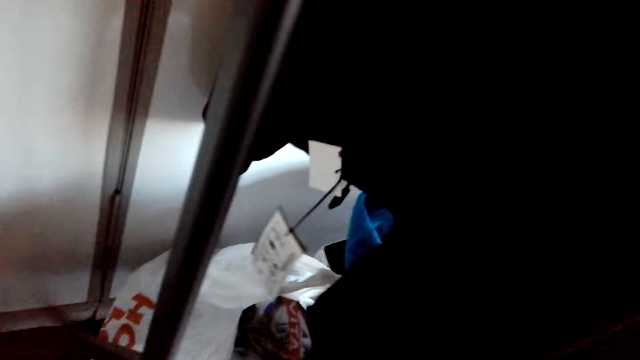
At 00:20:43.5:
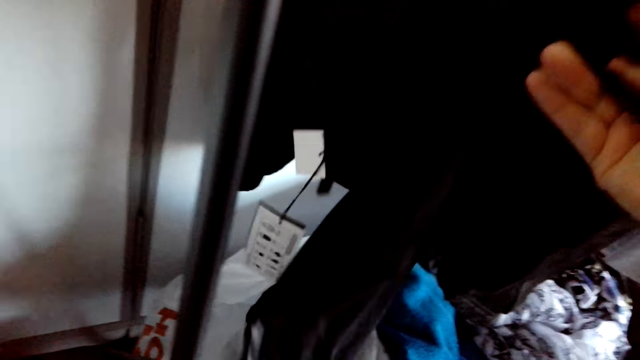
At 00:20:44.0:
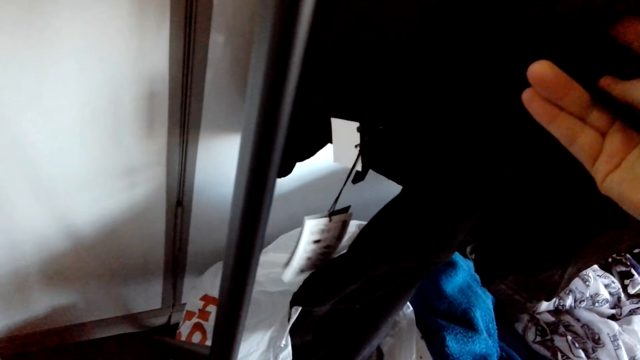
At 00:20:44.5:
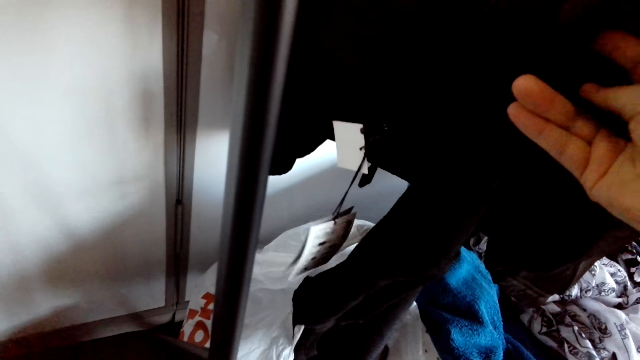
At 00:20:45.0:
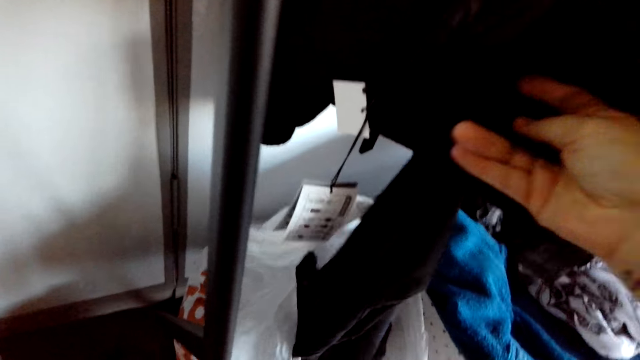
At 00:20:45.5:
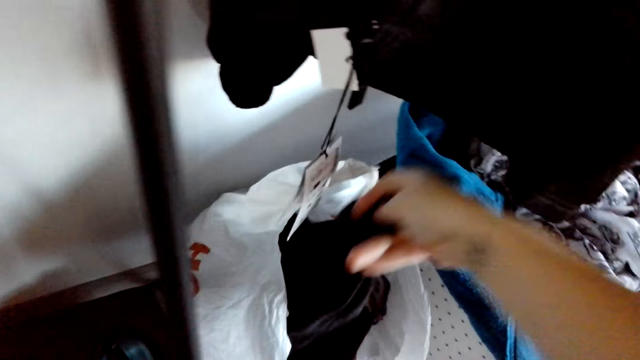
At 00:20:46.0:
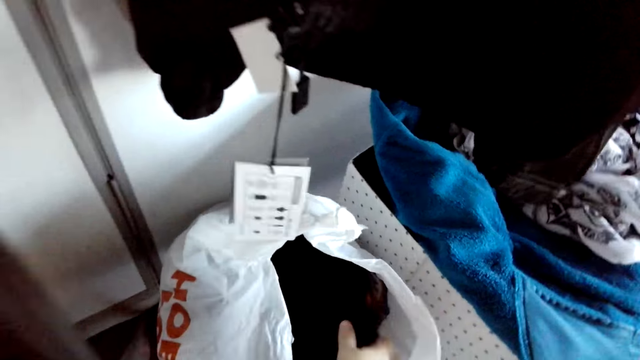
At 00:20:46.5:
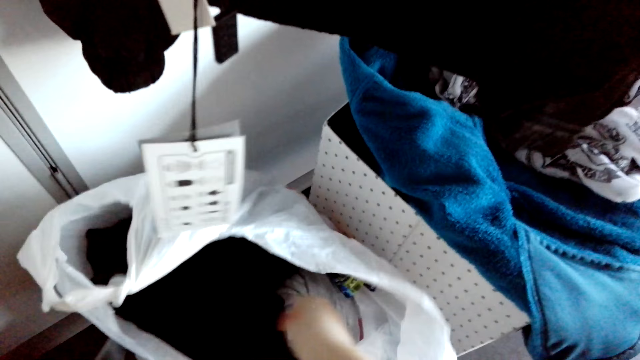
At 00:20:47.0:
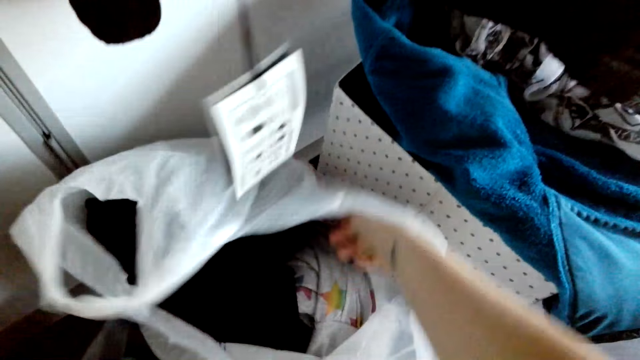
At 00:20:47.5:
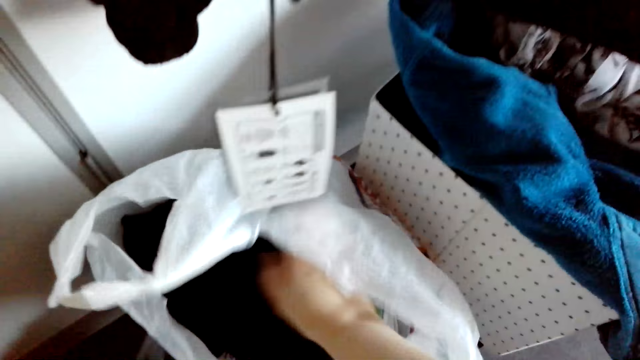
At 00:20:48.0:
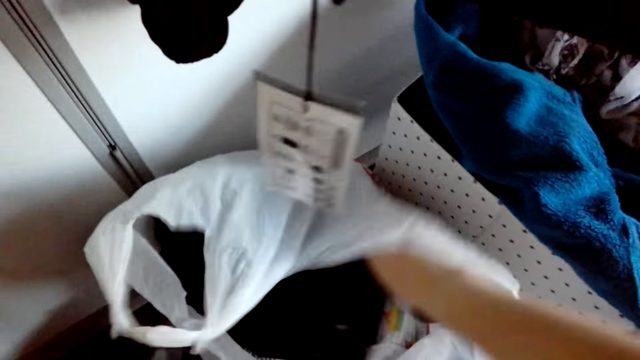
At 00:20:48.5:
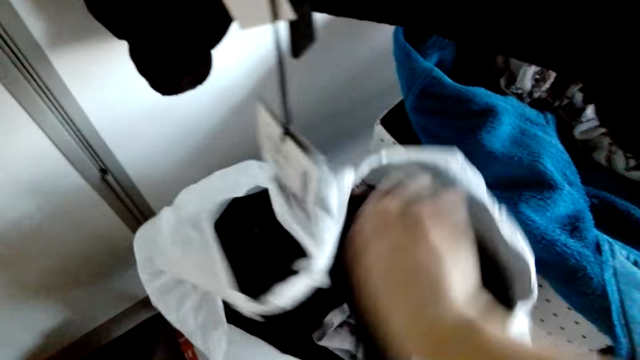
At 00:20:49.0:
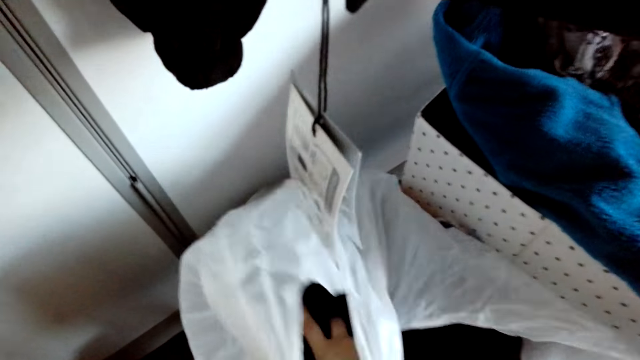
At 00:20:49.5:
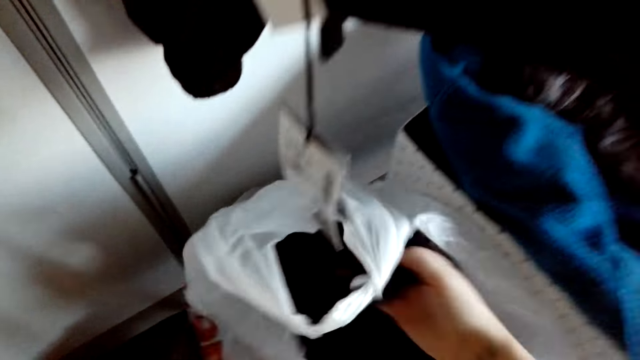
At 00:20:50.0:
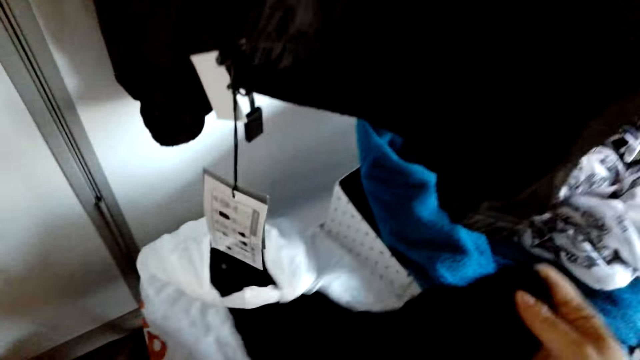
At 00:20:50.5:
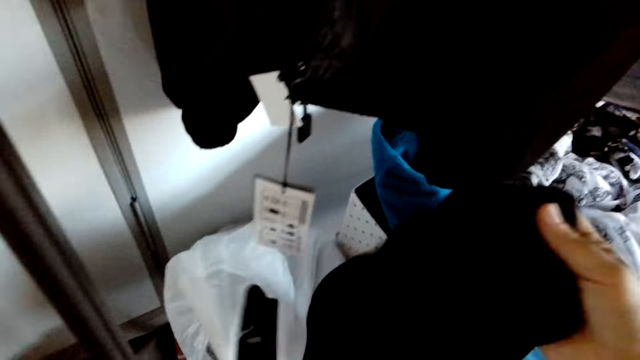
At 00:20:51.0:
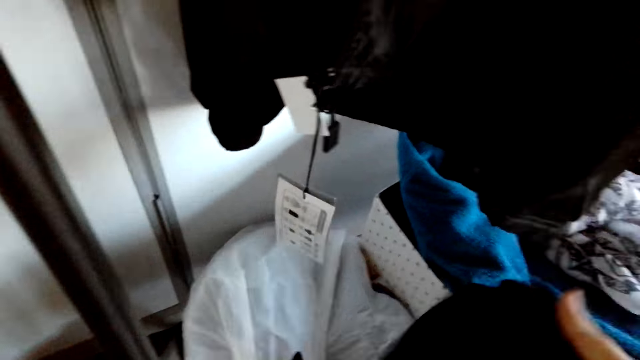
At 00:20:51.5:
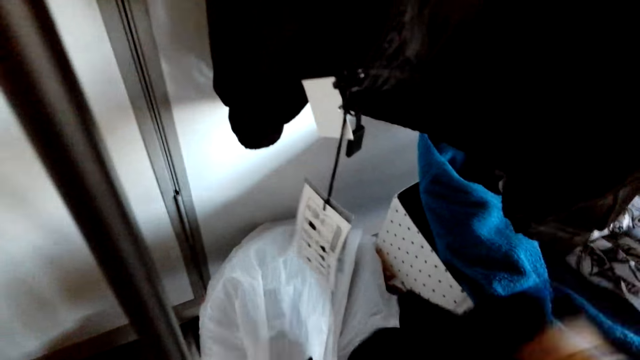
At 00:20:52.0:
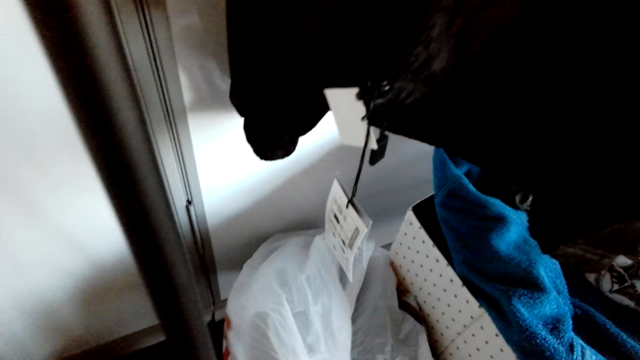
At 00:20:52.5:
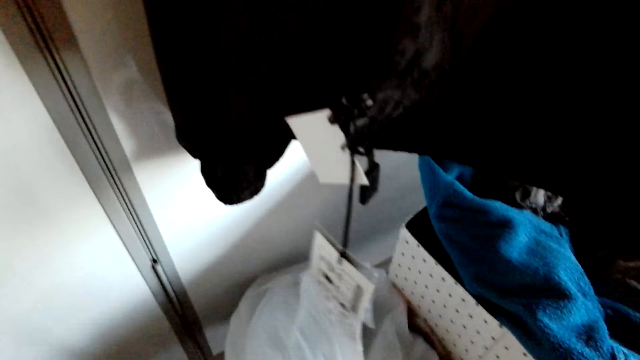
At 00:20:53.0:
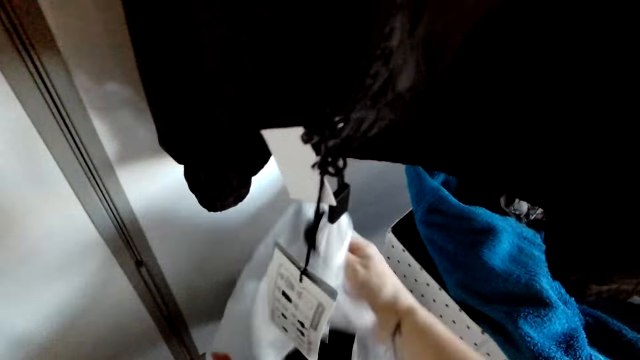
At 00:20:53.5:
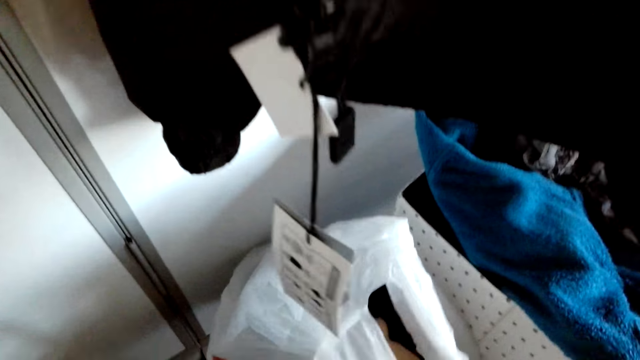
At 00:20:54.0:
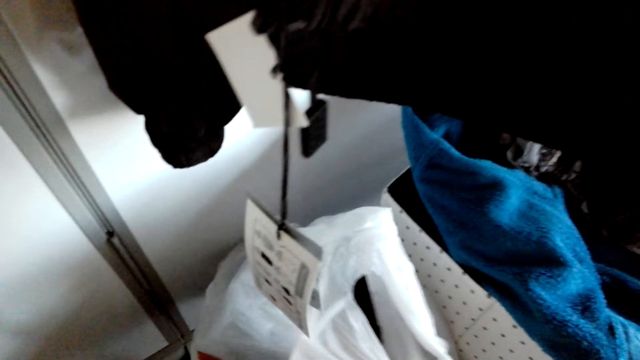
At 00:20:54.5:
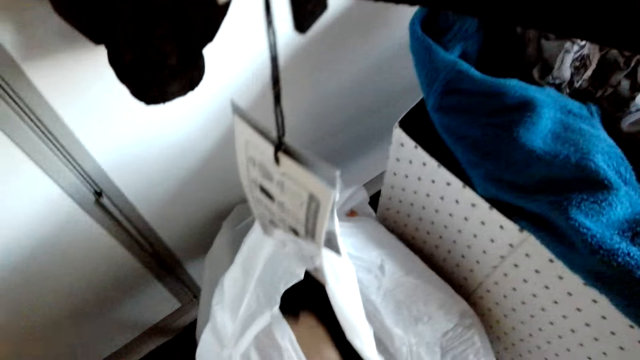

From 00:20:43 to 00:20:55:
The camera wearer holds the cloth. They put the cloth in the nylon bag. They search in the nylon bag on the floor.

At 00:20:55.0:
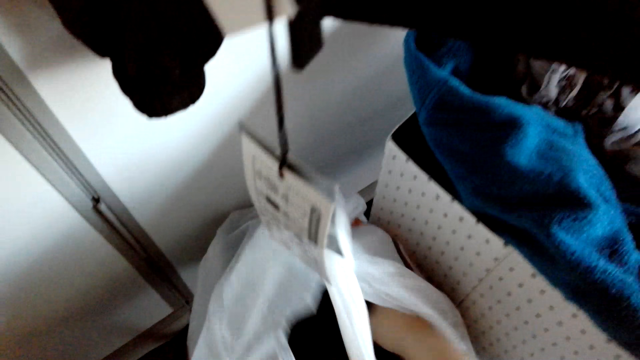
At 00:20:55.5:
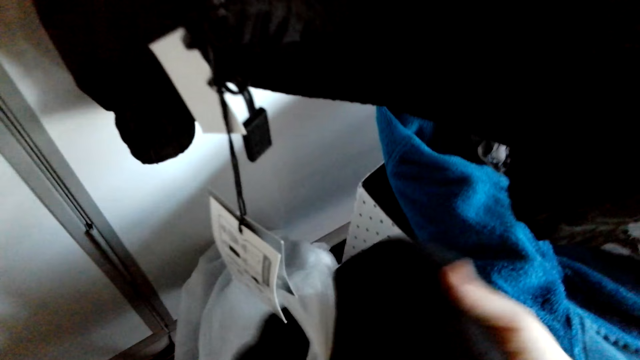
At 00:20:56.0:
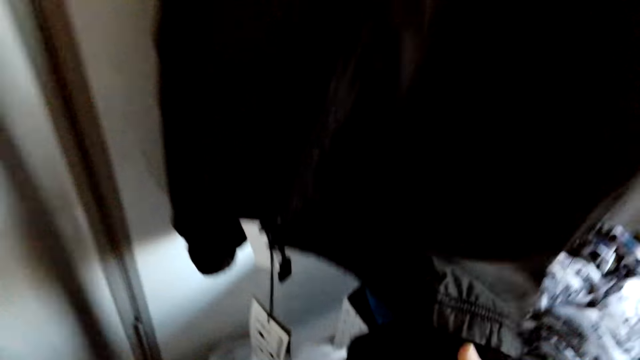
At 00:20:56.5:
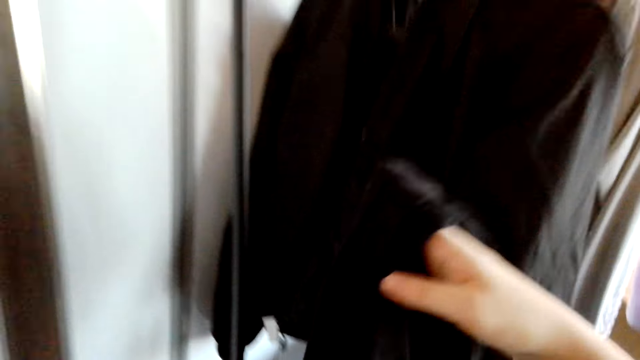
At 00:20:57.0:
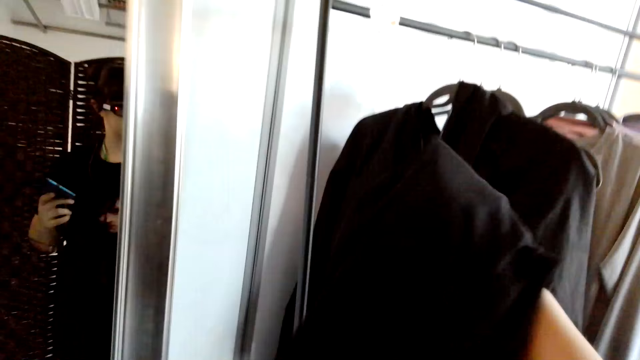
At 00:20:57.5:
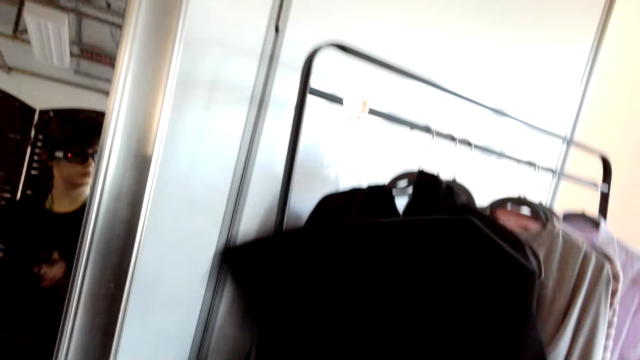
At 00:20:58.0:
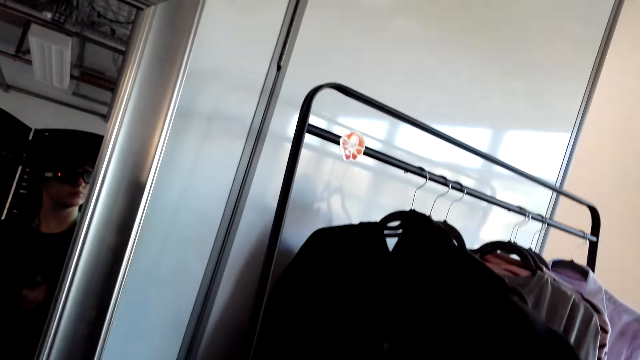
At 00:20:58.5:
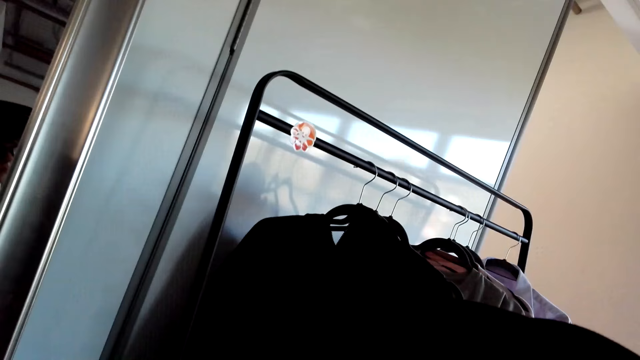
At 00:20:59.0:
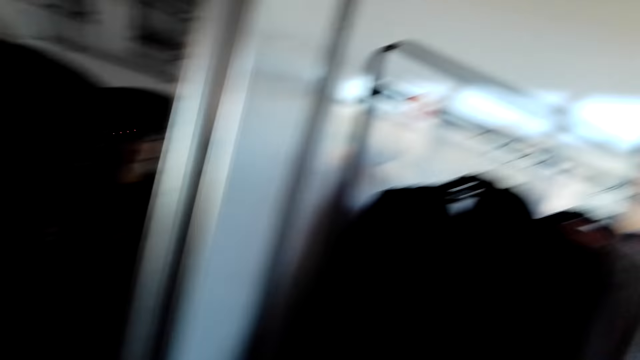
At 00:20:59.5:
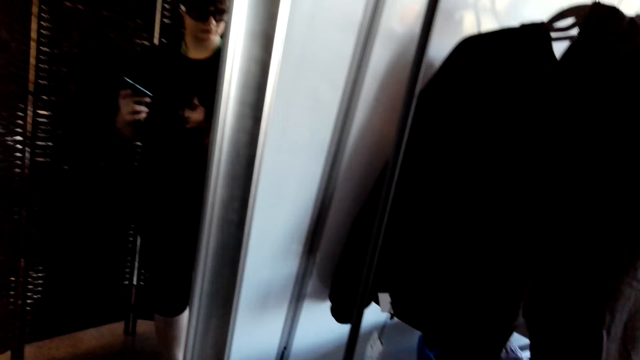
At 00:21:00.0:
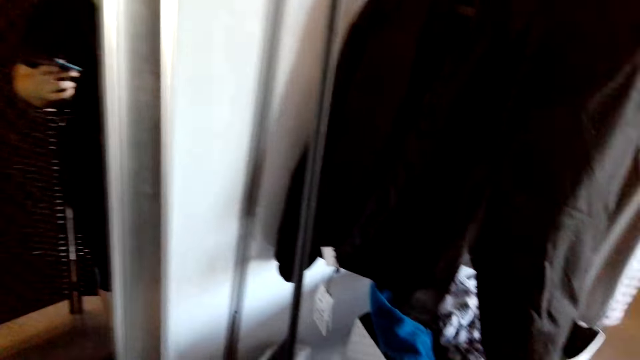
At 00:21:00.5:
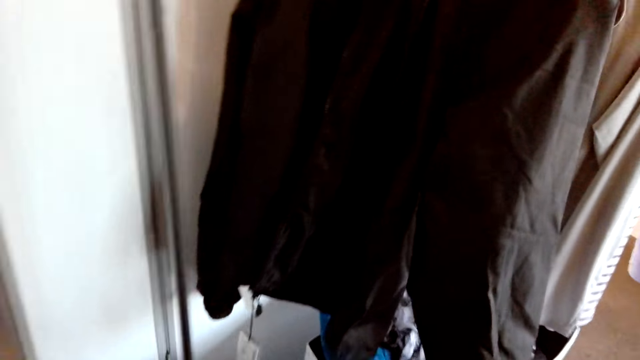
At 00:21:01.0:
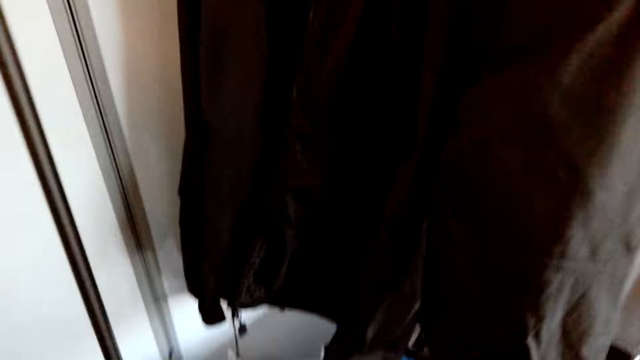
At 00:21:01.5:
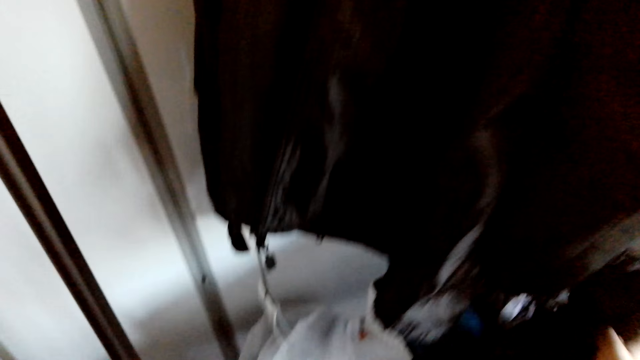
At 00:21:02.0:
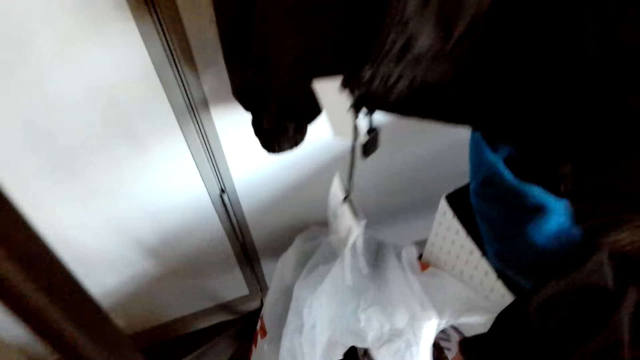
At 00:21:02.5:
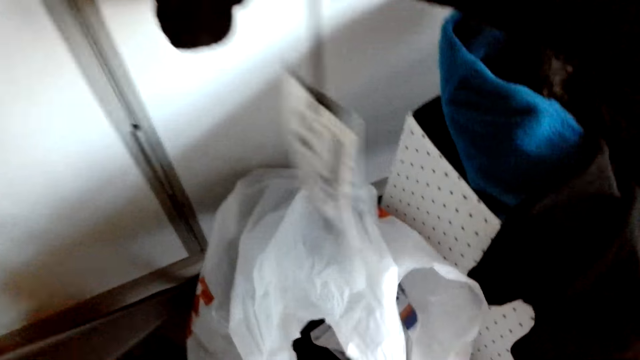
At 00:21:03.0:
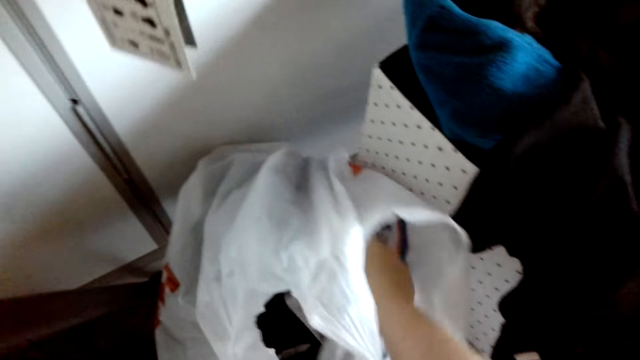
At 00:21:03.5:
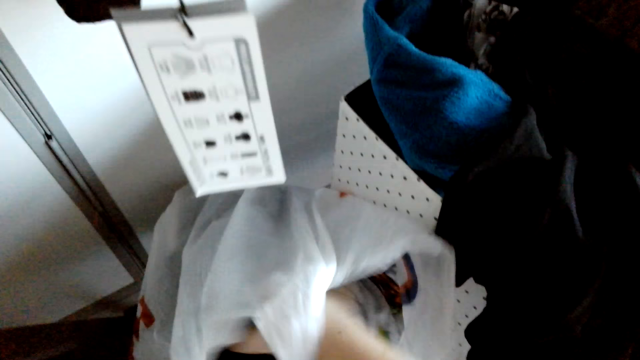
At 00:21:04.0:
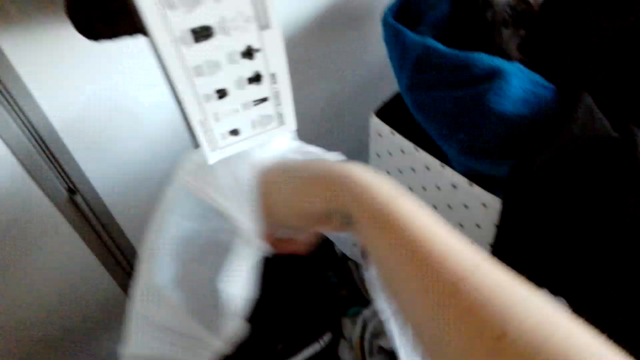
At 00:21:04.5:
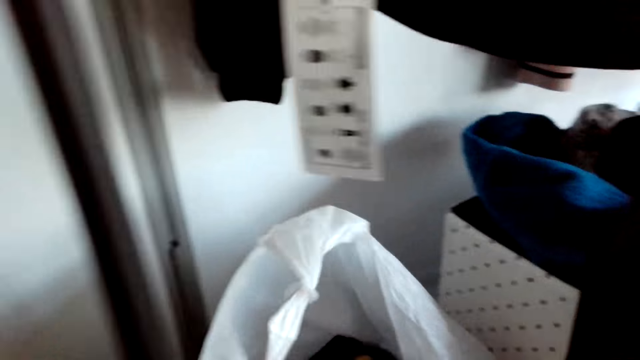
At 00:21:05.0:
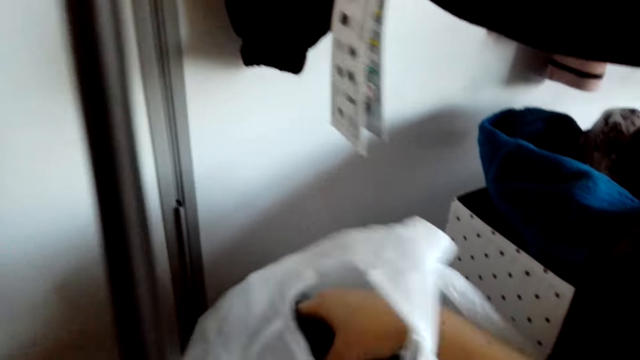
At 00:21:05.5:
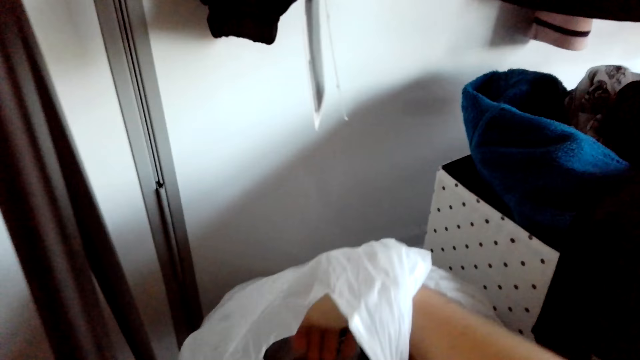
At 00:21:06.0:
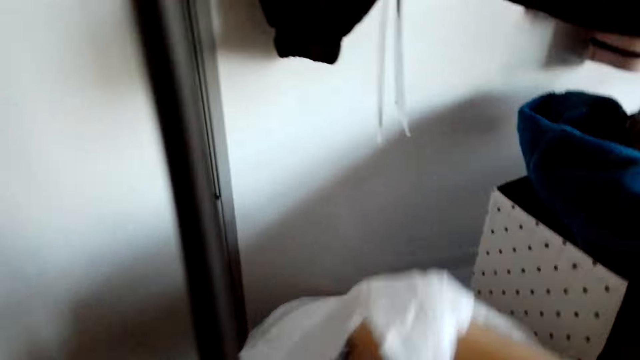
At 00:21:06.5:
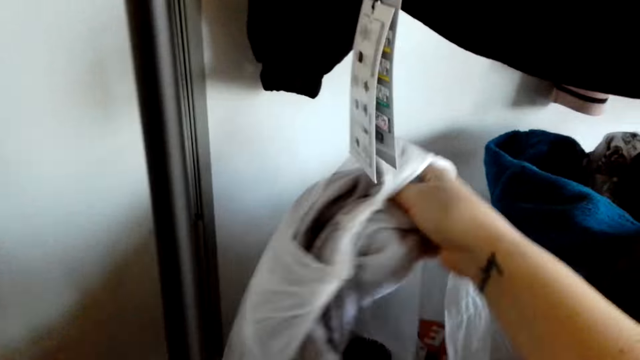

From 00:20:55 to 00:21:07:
The camera wearer holds the cloth in his hands. He picks the cloth from the bag.
